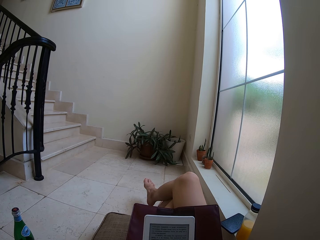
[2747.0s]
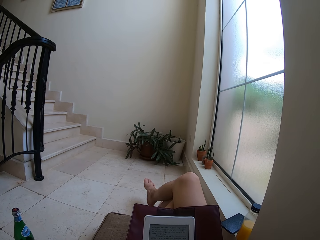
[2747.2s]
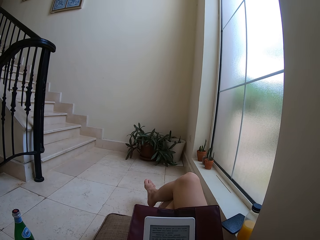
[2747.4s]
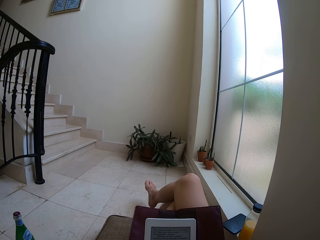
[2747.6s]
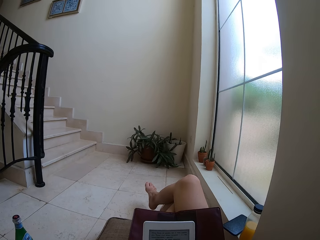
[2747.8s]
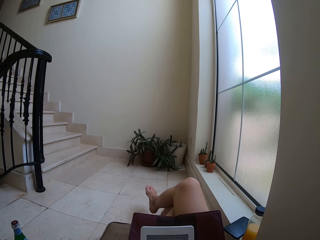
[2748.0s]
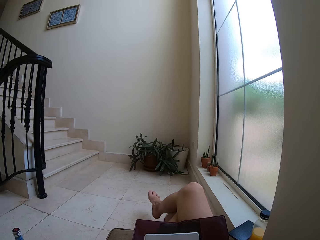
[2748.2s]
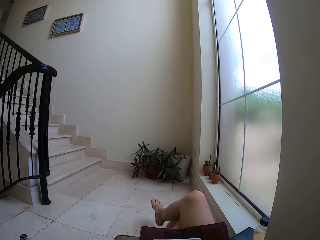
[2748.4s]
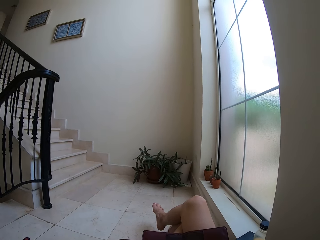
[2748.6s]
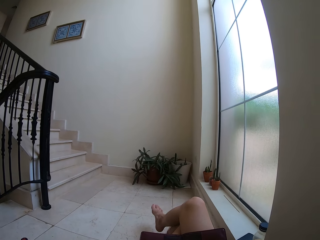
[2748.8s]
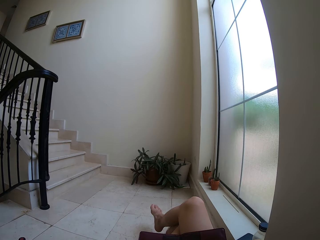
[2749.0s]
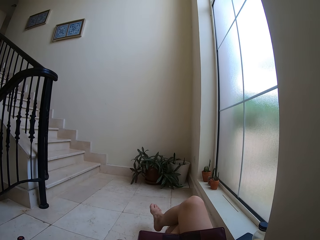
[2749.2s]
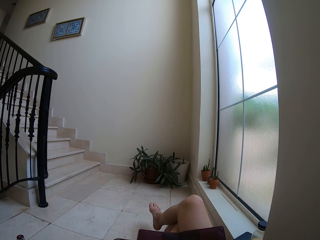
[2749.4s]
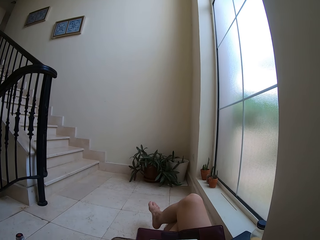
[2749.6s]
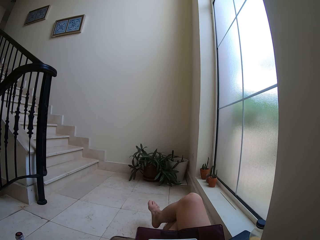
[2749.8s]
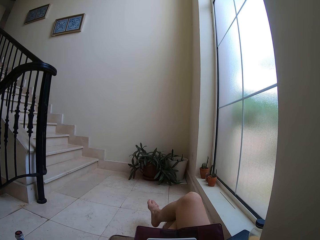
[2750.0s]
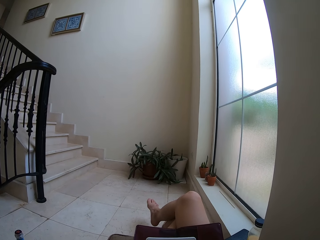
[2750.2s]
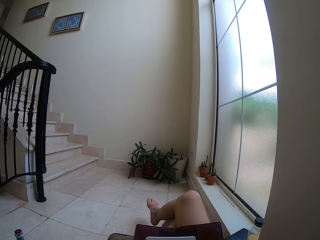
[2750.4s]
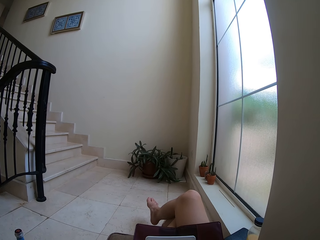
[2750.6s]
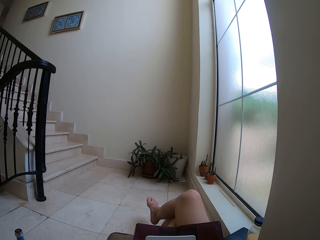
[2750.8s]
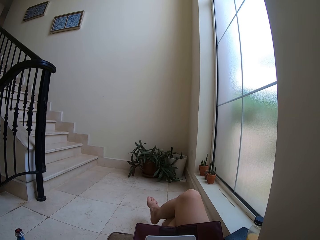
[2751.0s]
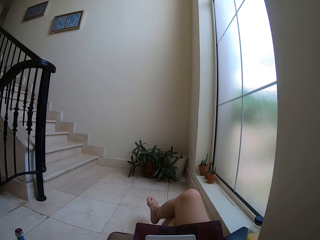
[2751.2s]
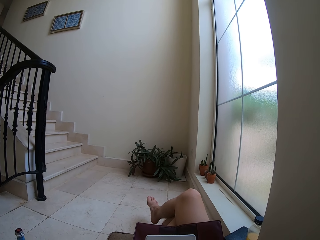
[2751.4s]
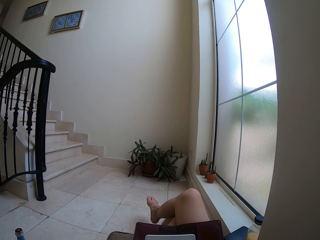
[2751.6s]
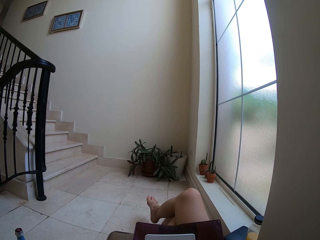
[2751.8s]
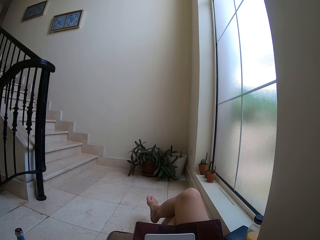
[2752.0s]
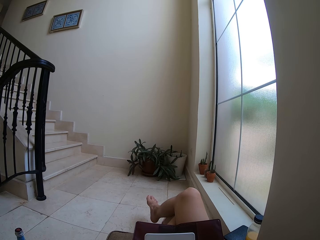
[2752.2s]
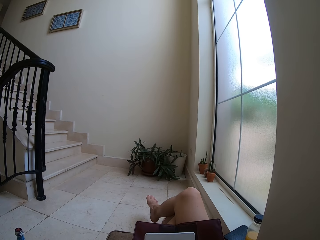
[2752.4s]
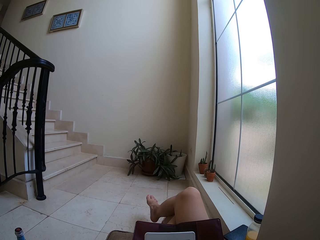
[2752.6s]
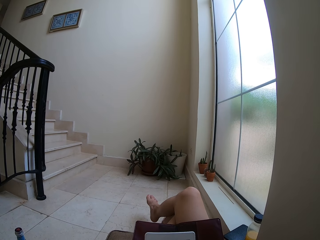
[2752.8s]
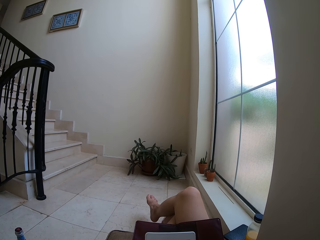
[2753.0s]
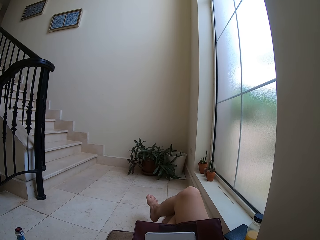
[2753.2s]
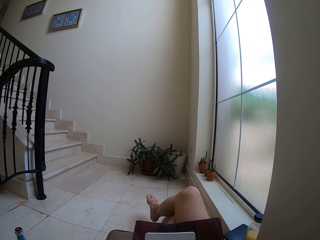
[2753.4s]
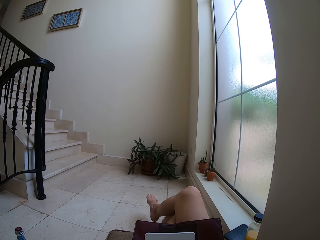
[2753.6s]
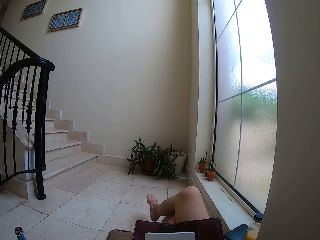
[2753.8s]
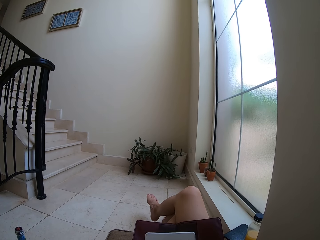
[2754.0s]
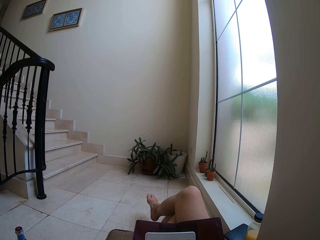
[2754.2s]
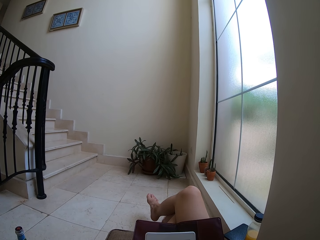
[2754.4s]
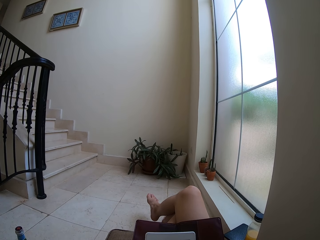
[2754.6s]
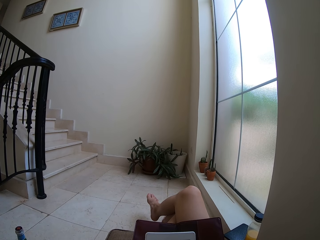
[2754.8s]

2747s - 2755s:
The camera wearer moves his head. He stares at the tablet.

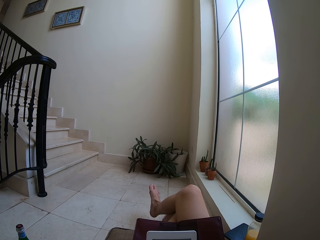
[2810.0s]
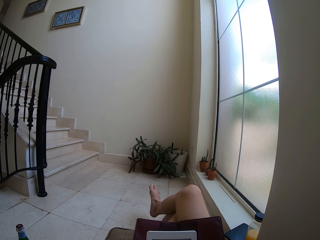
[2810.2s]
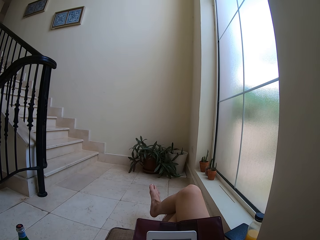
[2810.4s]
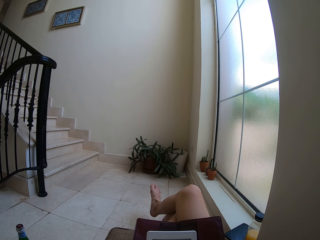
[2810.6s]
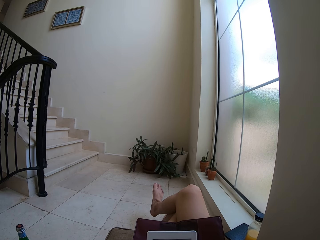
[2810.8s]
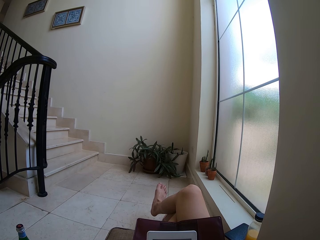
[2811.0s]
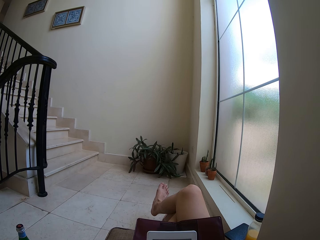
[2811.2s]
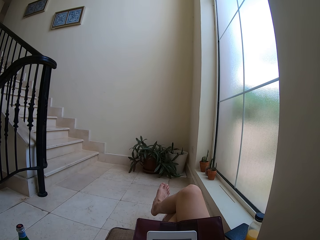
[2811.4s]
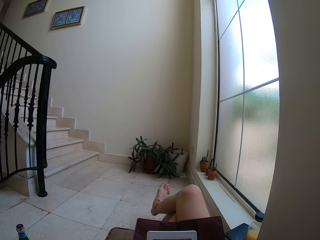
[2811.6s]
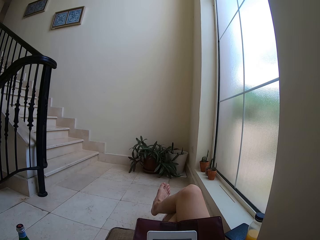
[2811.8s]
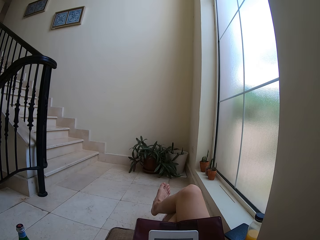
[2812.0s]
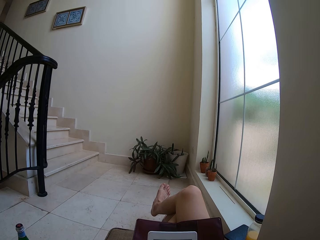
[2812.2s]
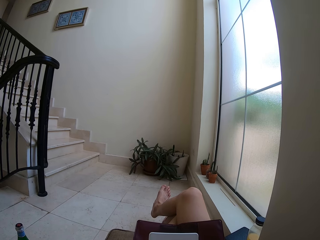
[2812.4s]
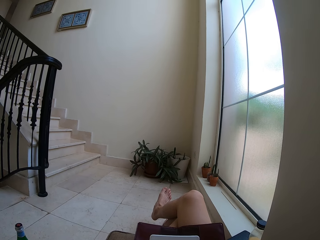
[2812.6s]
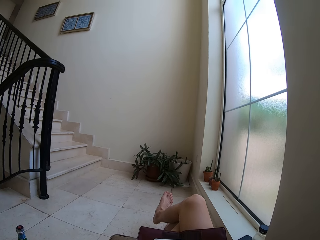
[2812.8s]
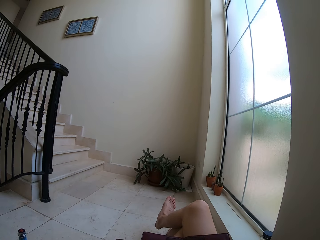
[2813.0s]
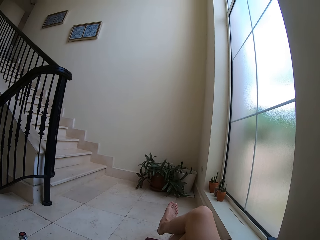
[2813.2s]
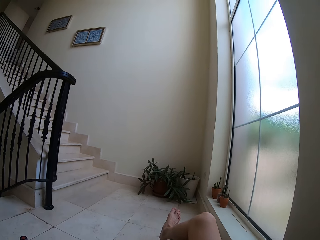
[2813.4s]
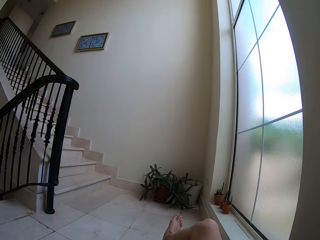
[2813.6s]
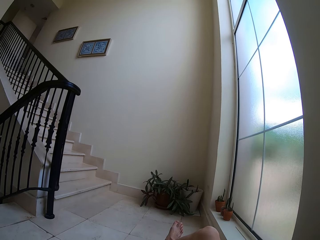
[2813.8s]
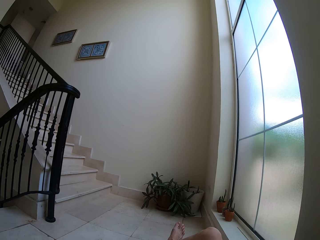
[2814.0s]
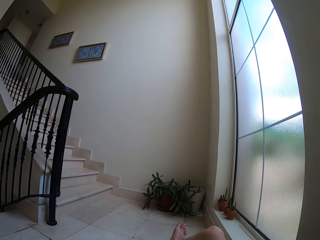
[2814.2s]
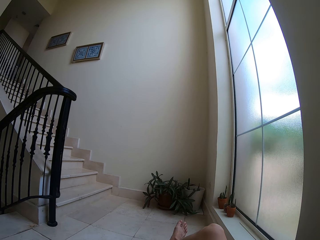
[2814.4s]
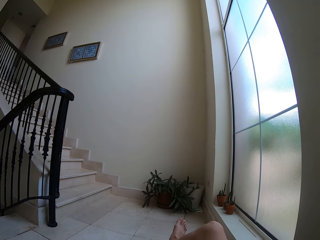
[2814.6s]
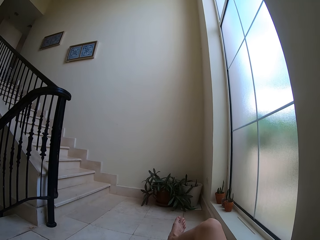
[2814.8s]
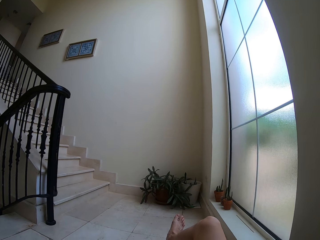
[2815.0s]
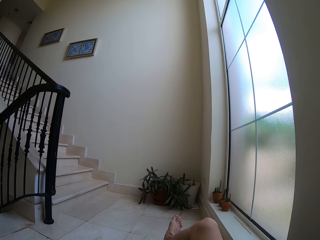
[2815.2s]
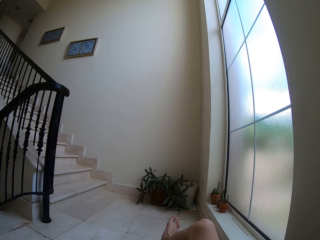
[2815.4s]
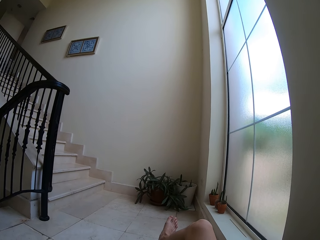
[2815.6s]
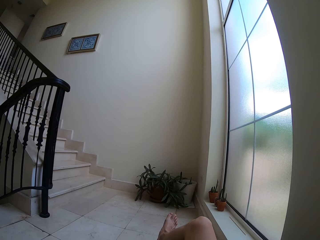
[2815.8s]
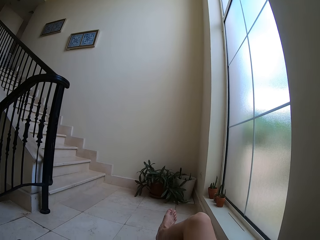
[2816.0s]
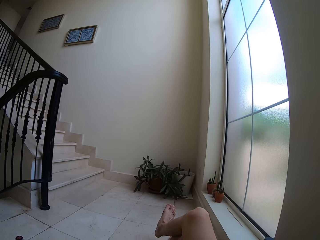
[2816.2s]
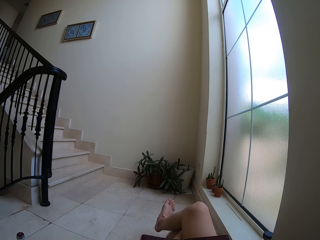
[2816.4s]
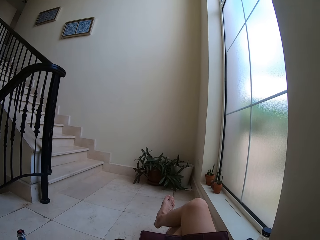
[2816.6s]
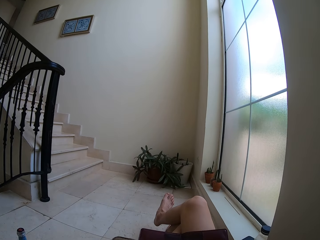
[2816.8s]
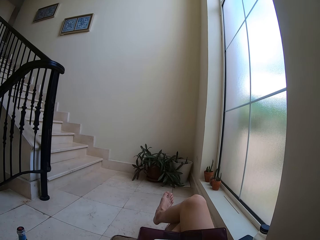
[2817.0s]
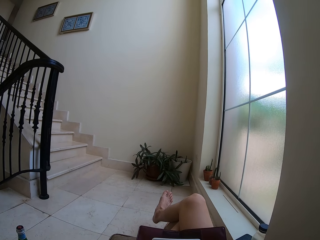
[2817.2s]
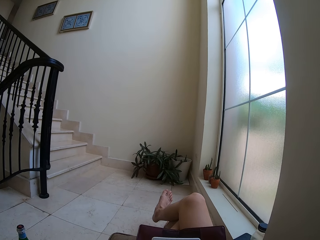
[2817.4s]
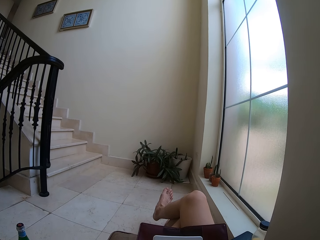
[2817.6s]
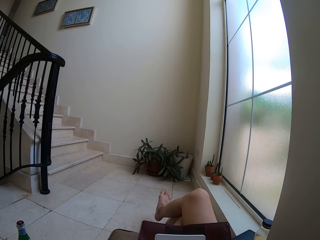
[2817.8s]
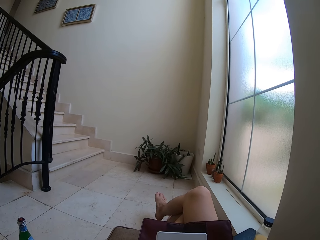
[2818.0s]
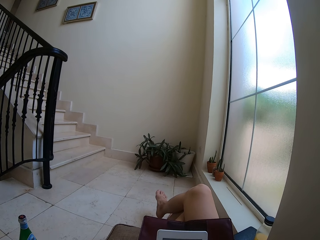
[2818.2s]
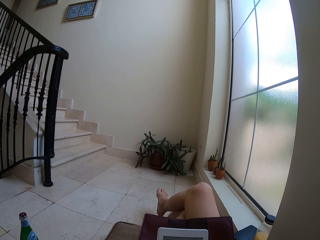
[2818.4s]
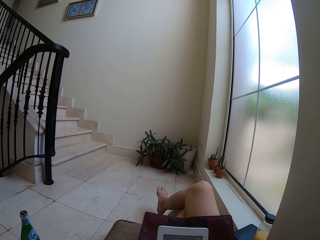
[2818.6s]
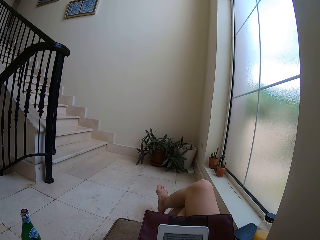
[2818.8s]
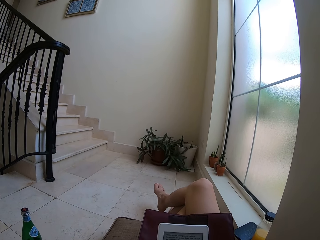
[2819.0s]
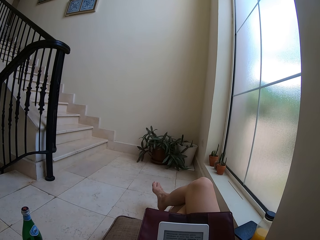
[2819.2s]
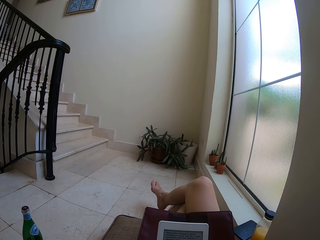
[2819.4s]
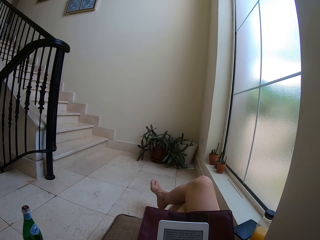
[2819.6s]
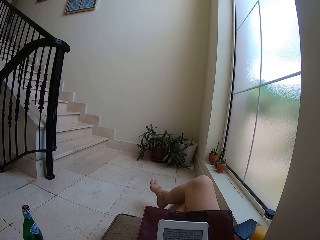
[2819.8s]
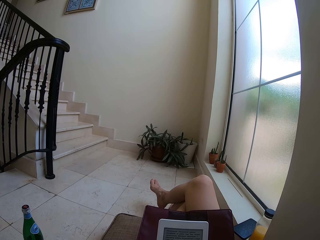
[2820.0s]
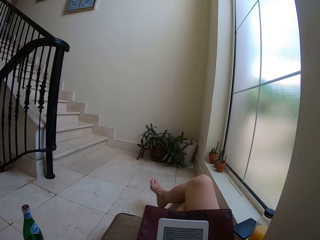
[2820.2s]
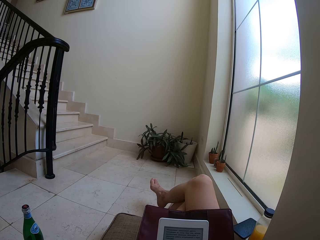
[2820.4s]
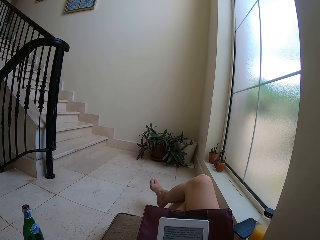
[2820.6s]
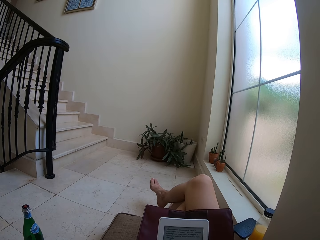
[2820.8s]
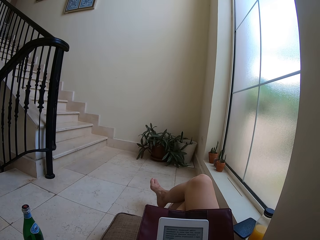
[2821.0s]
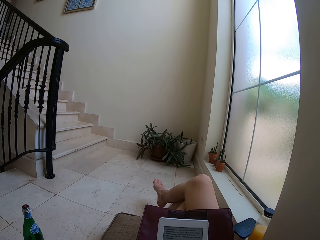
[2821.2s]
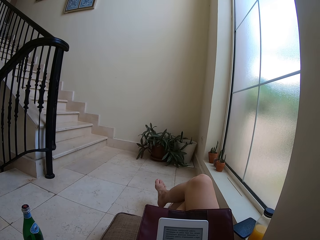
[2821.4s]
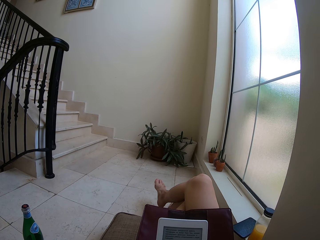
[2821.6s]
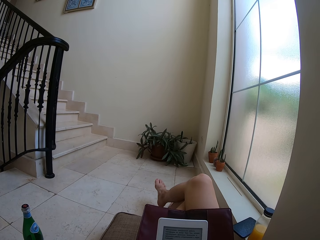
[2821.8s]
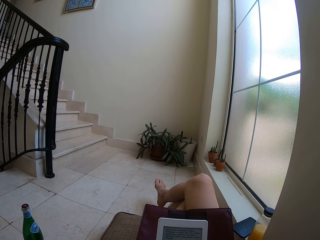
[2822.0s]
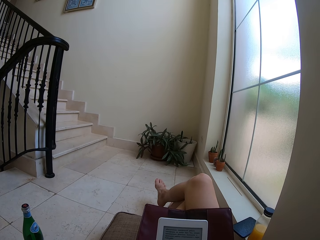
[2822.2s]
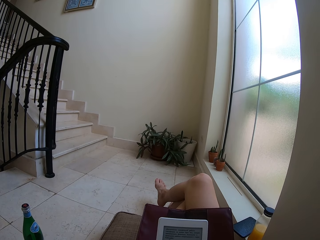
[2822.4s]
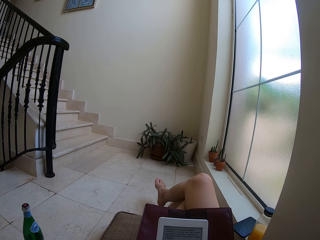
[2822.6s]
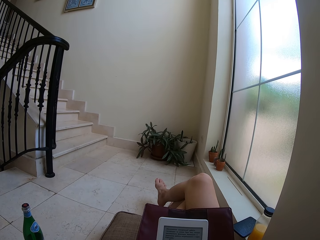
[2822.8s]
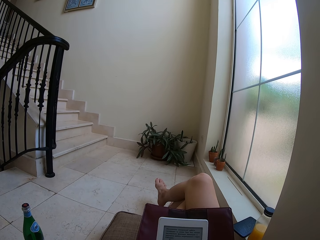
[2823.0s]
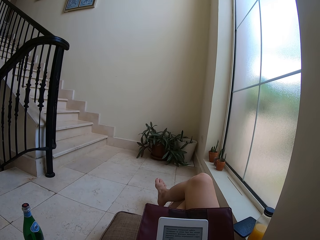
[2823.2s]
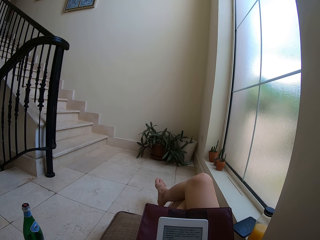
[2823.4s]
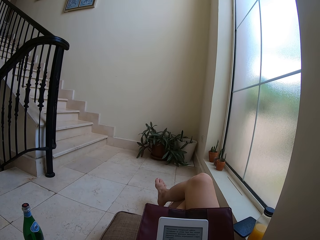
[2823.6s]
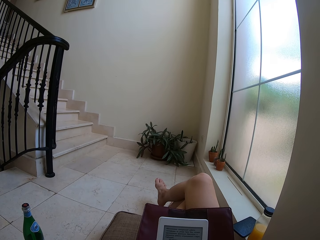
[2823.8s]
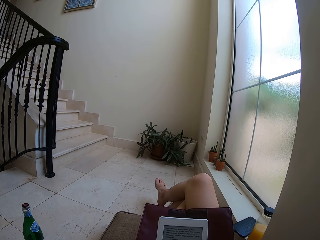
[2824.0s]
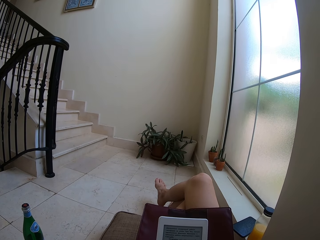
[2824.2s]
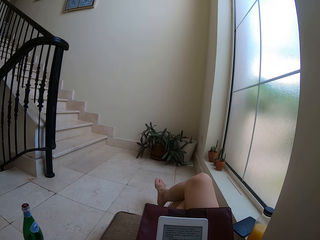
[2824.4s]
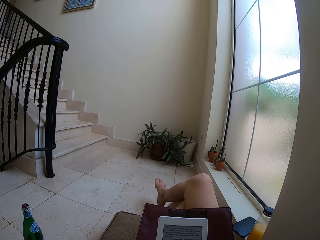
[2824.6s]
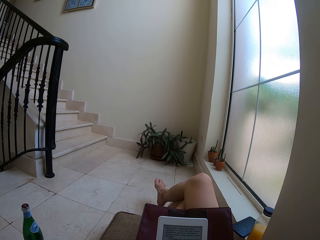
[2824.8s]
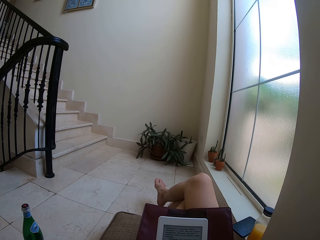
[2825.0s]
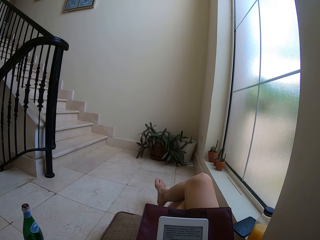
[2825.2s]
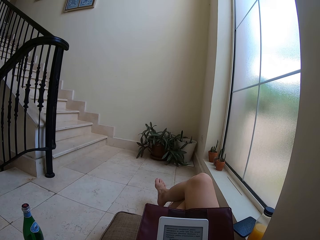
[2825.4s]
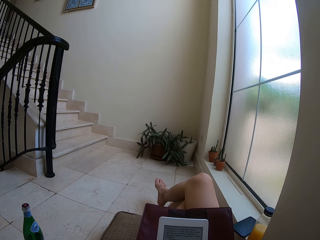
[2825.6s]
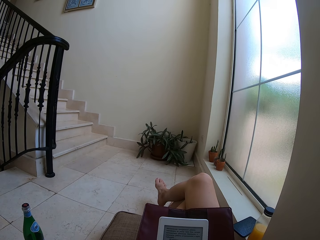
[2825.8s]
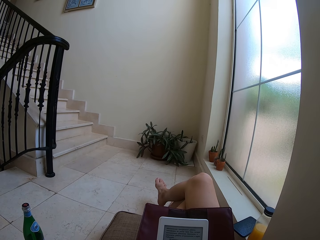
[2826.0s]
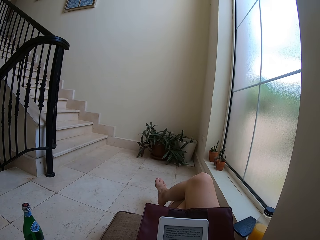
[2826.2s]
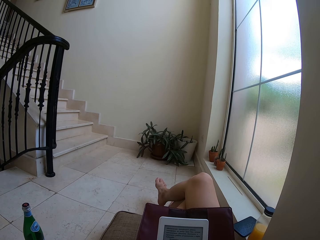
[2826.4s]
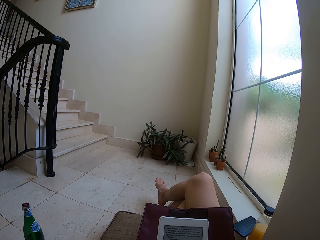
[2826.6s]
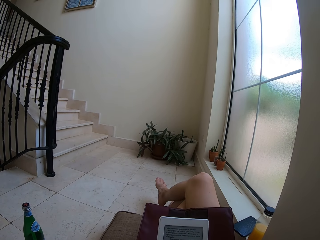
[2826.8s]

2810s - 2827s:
The camera wearer moves his leg and stares at the tablet. He adjusts the camera. He moves his head. He moves his leg. He reads on the tablet. He stares at the tablet.
